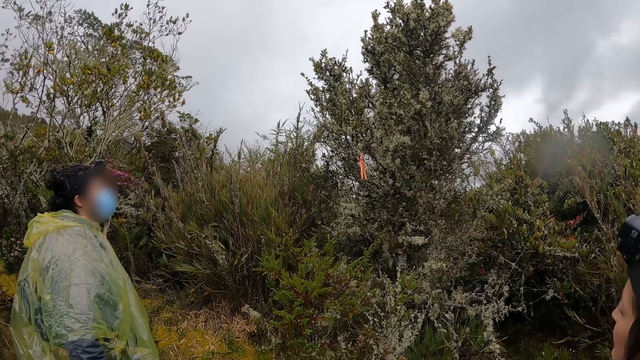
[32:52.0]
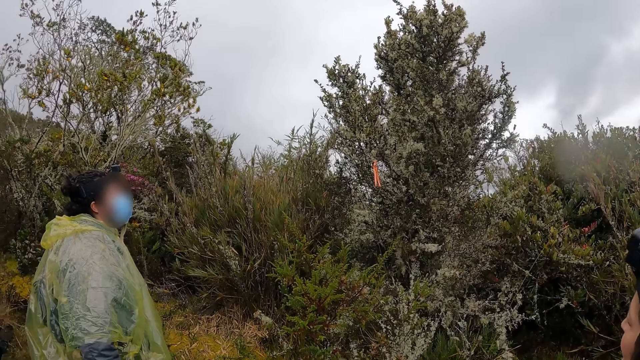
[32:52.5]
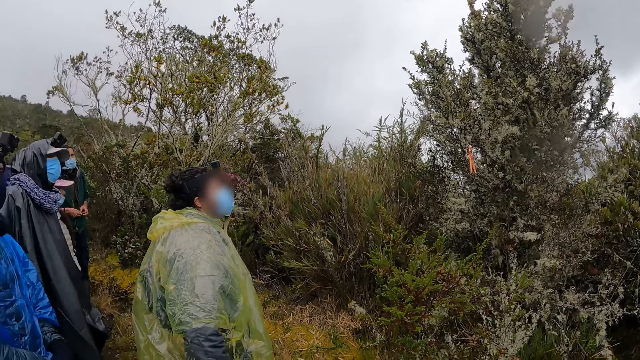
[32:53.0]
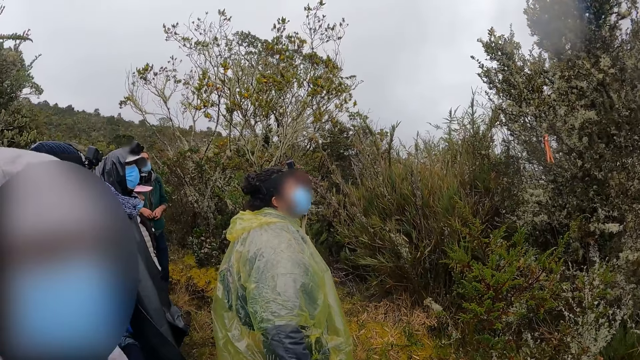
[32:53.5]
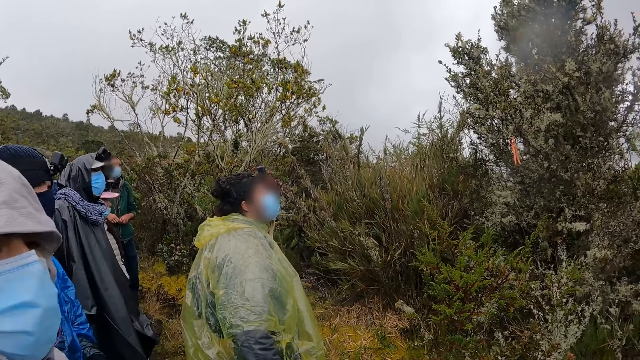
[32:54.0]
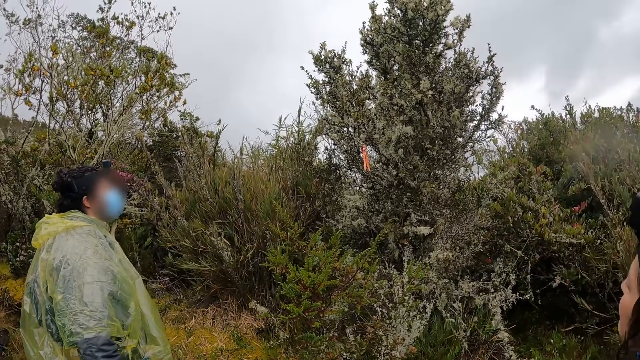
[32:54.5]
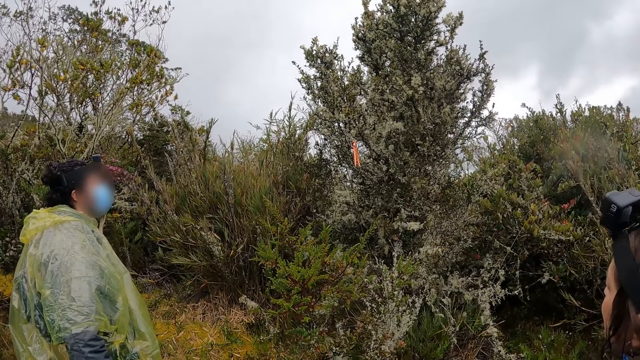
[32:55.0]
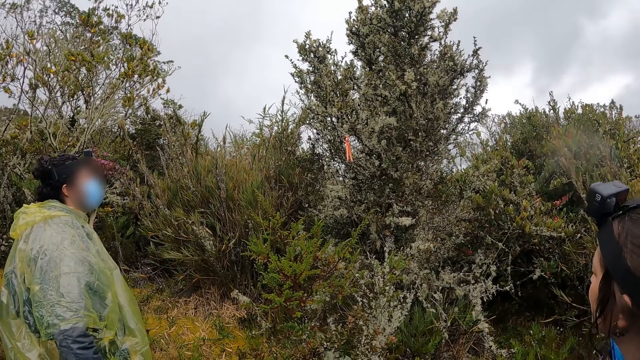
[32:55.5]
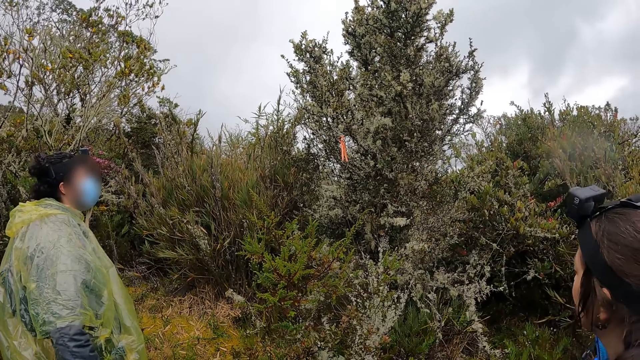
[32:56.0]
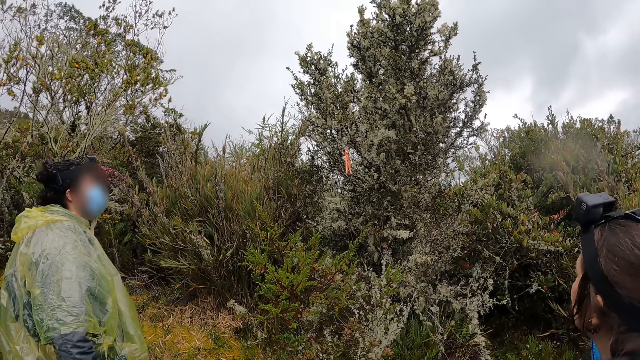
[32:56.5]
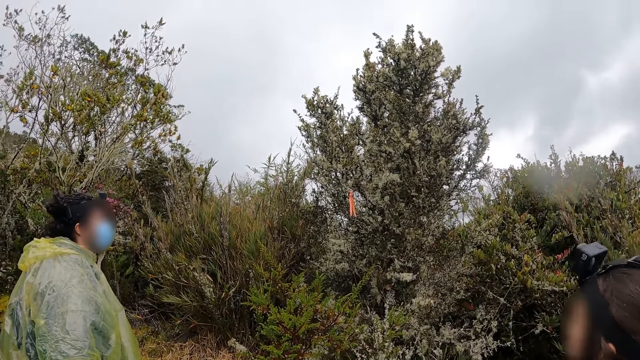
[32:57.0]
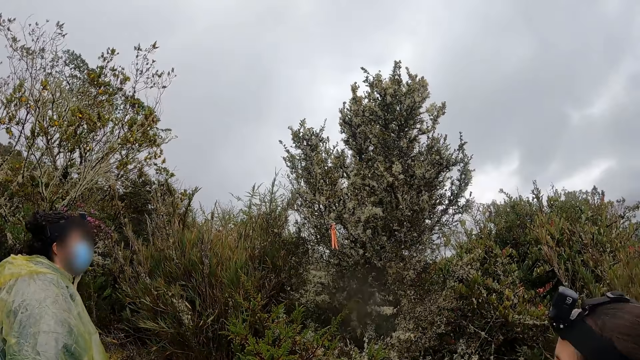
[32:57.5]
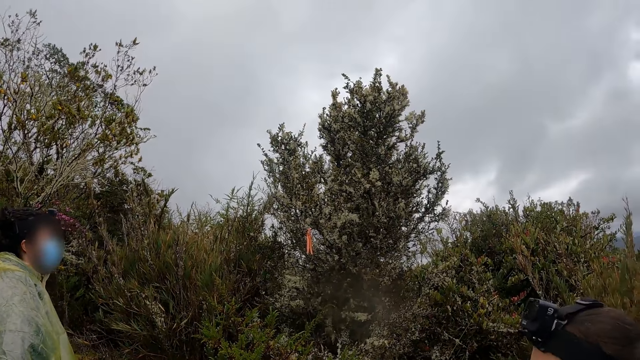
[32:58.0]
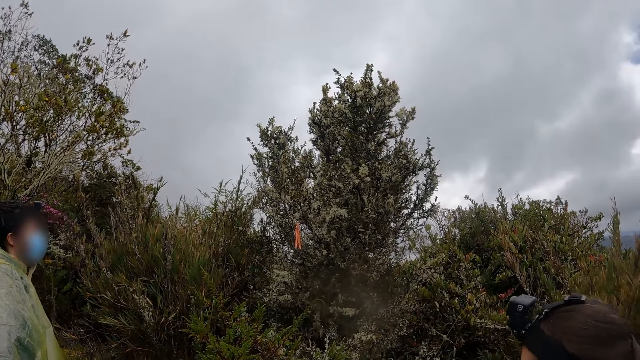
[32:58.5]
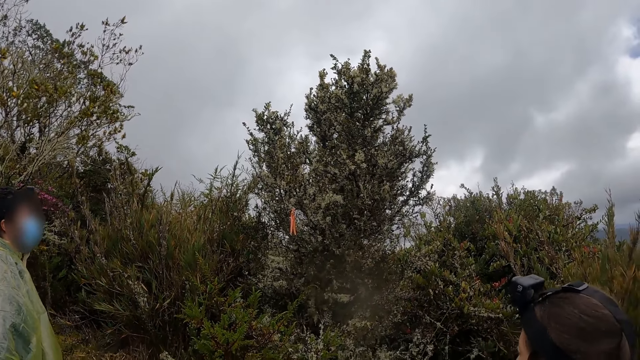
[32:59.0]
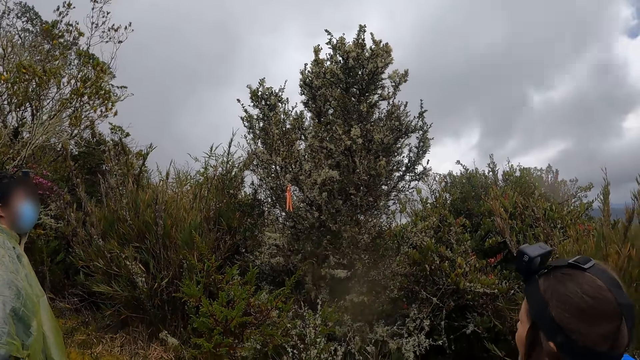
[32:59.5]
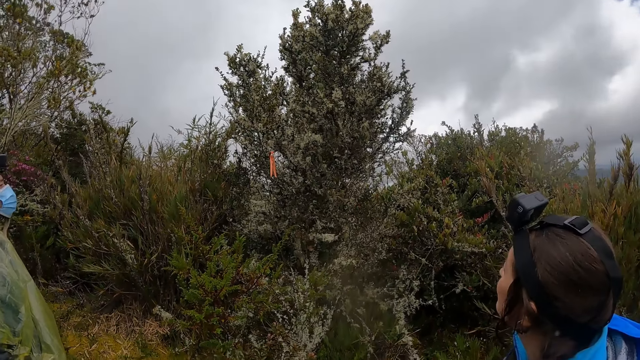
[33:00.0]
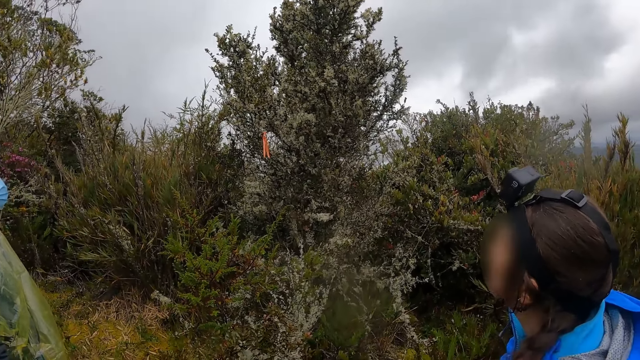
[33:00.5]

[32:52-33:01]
The camera wearer looks around. A person views the mountain.

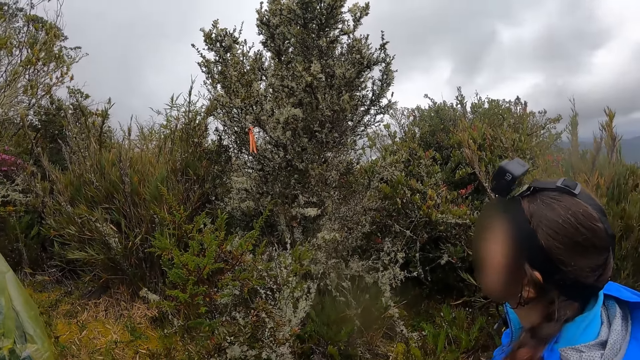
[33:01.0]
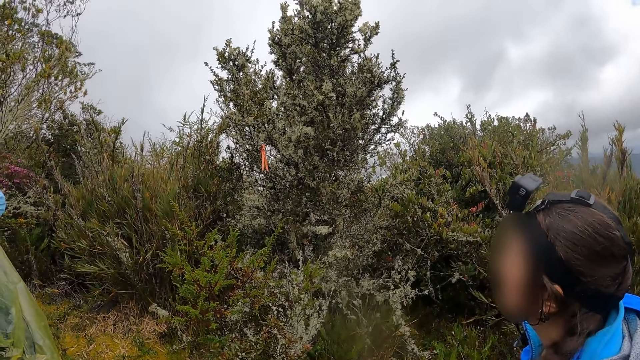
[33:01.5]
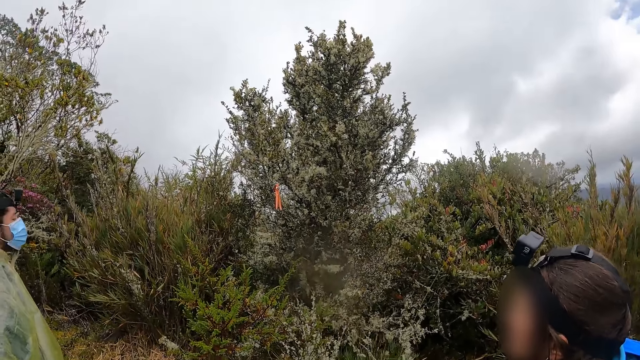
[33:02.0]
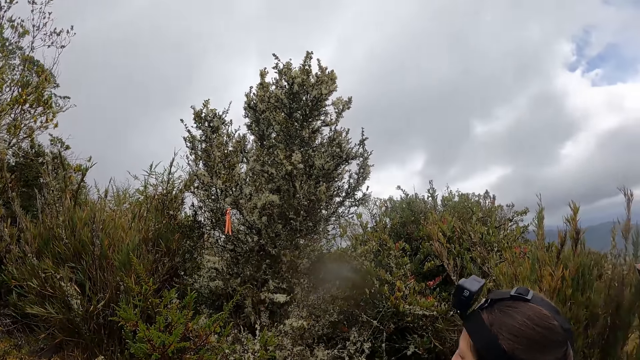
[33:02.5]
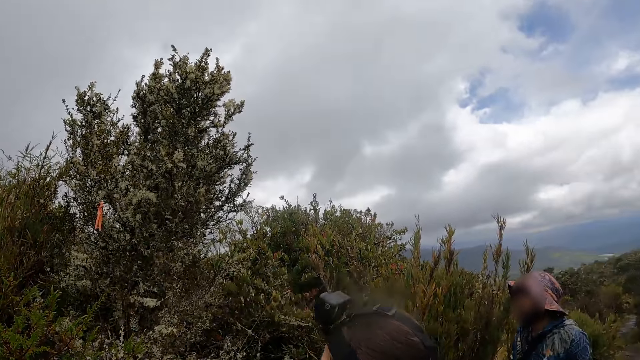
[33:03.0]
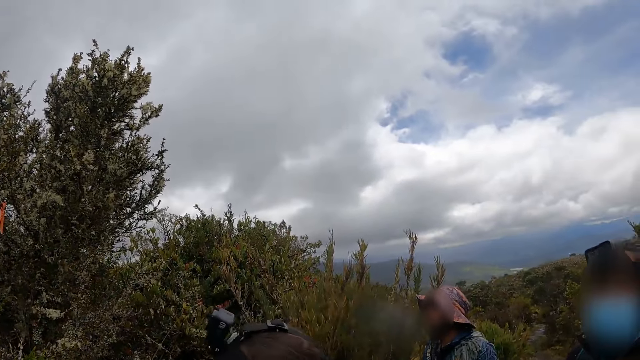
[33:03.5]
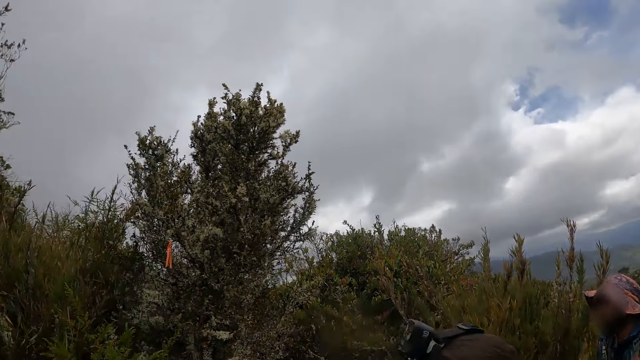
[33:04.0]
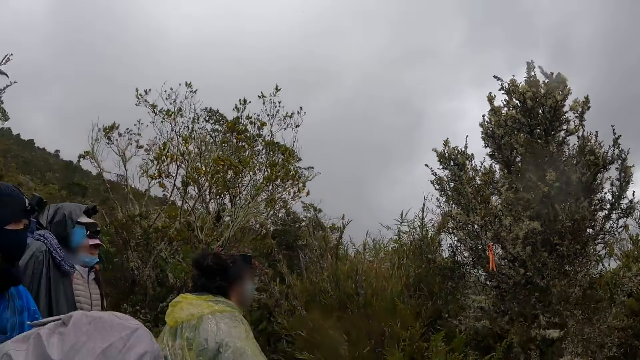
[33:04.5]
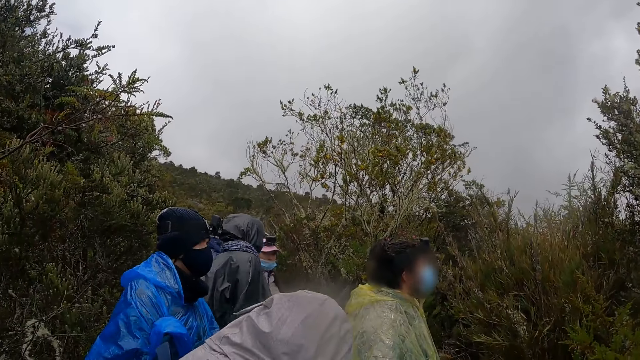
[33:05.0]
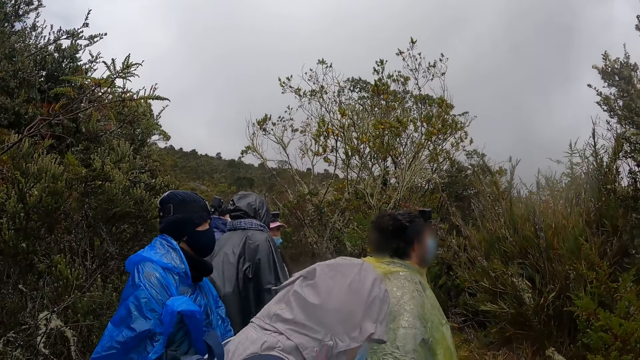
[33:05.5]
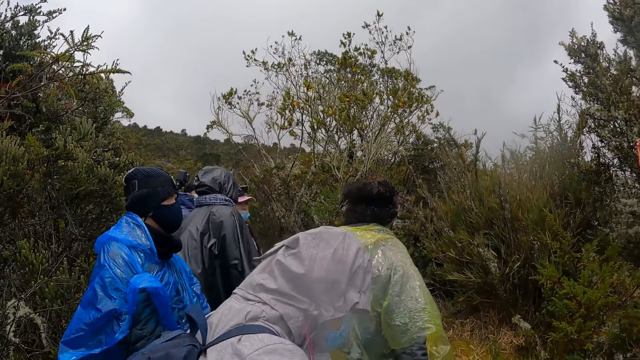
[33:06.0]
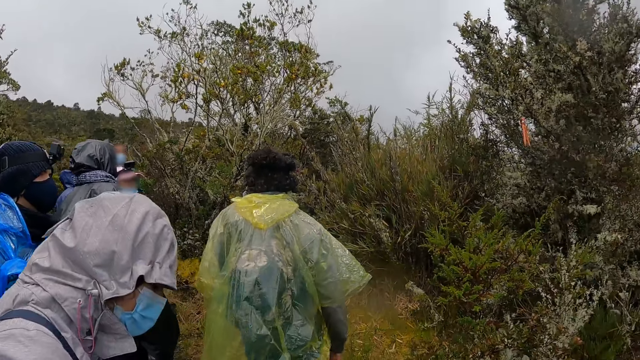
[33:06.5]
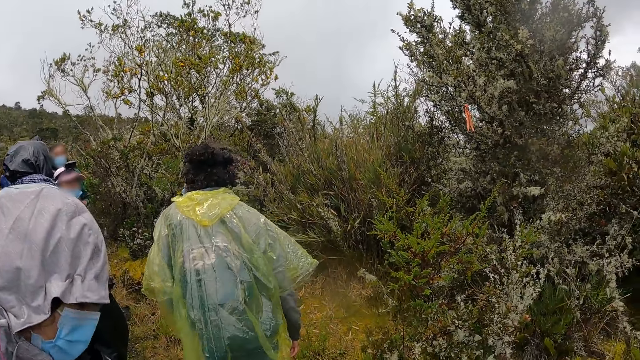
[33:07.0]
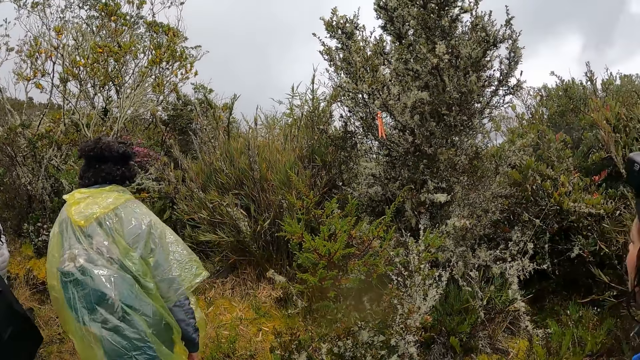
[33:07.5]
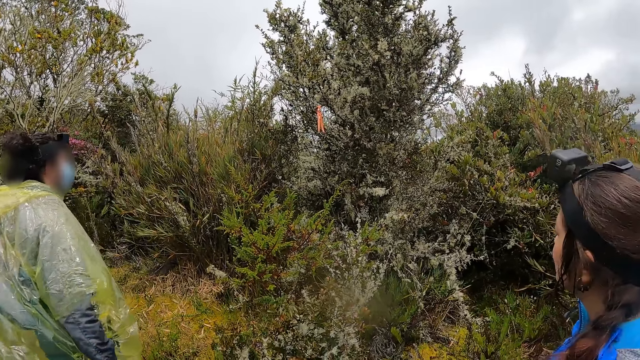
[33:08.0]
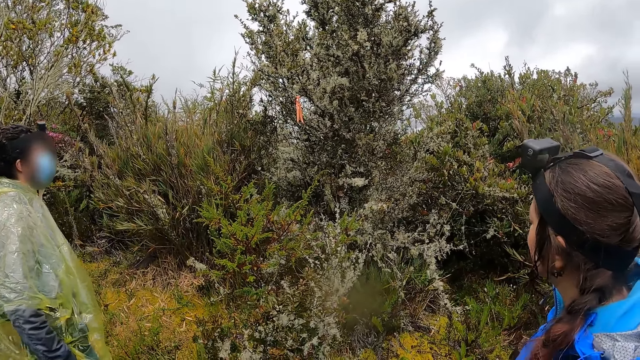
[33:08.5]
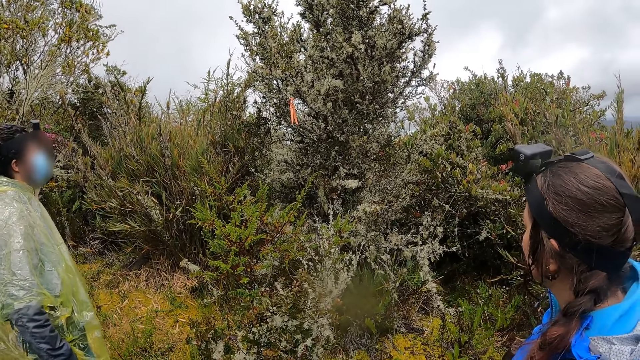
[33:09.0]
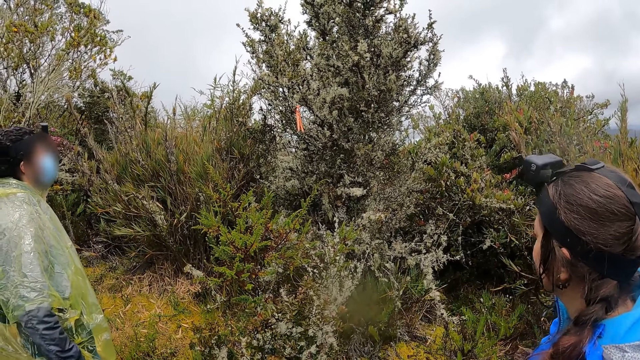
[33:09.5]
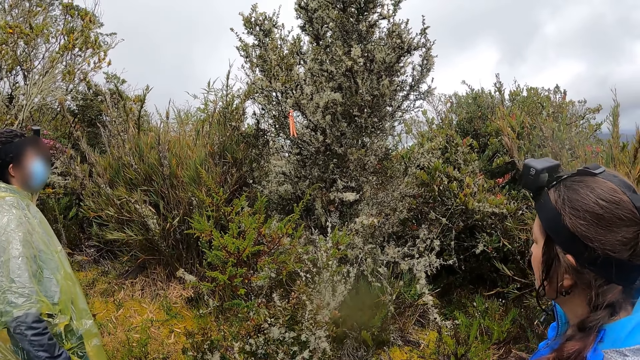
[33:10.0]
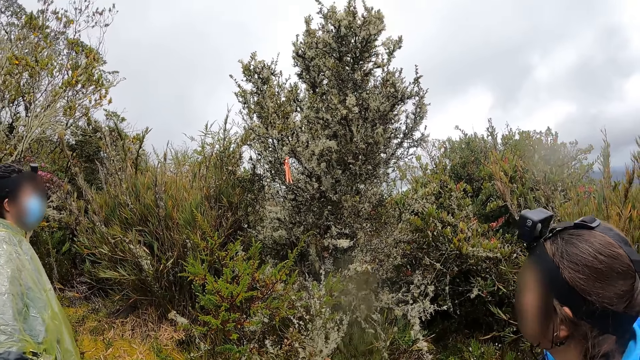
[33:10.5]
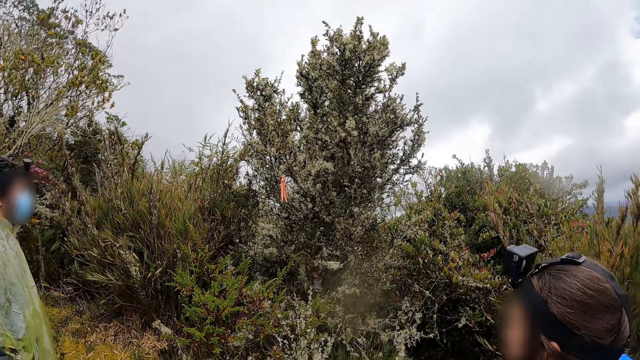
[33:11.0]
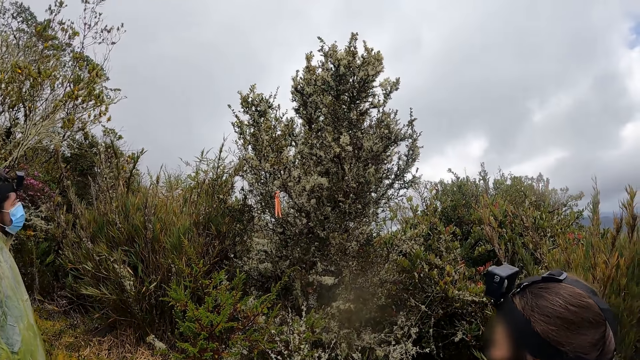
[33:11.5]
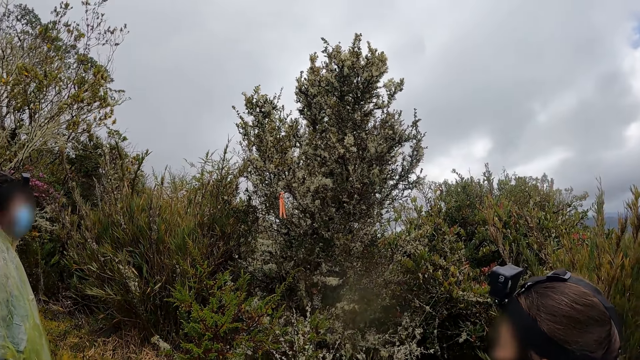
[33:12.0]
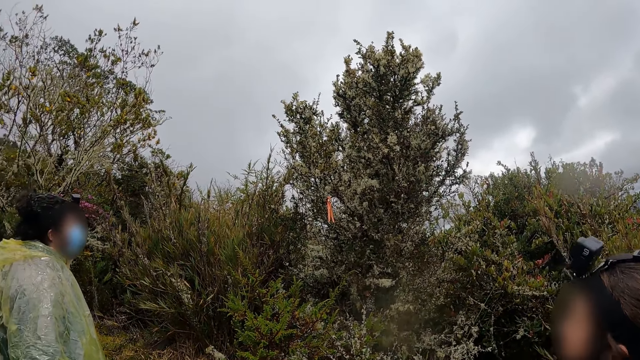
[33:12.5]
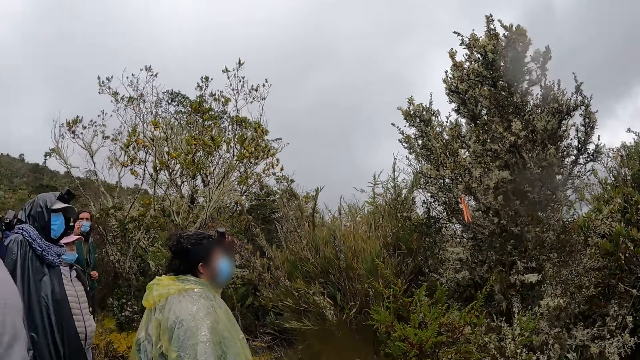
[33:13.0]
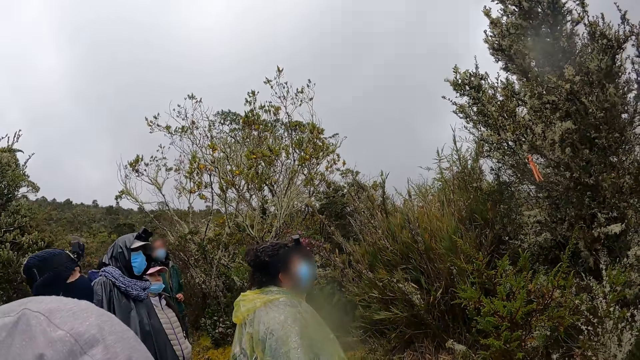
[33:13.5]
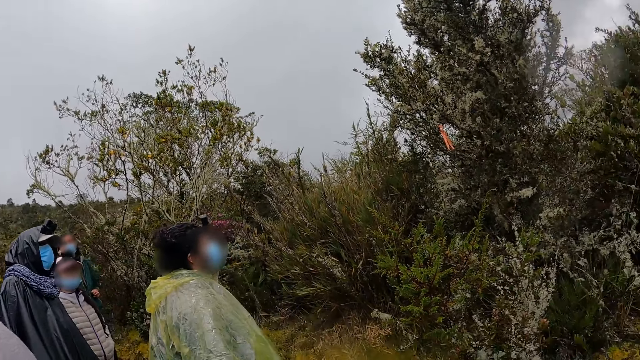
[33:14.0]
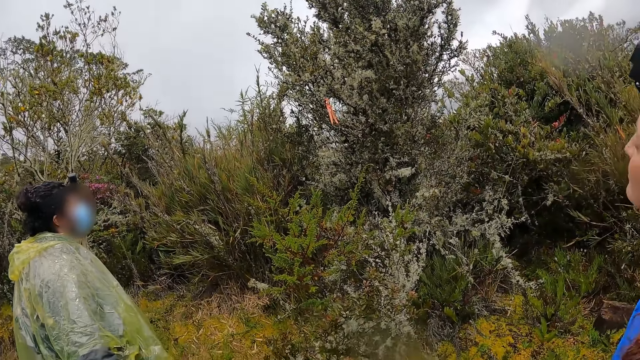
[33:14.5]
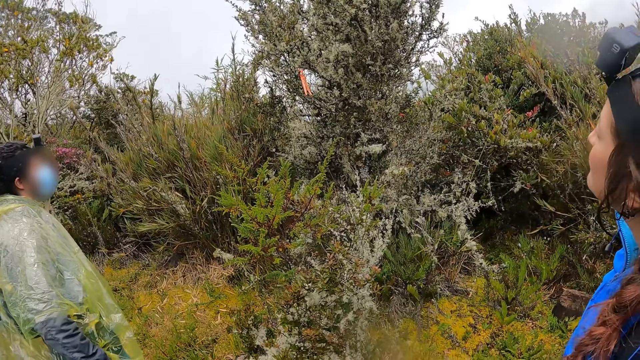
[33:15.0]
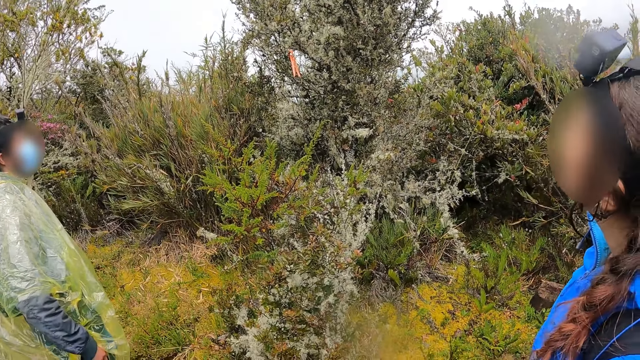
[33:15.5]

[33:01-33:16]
A person takes a view of the mountain. The camera wearer looks around.
